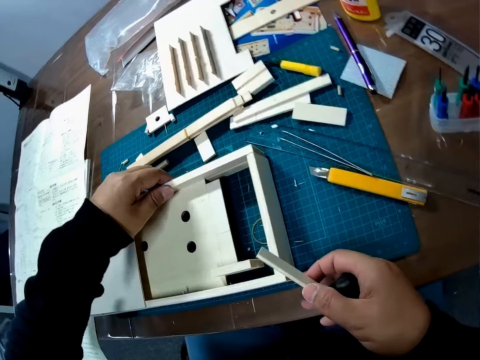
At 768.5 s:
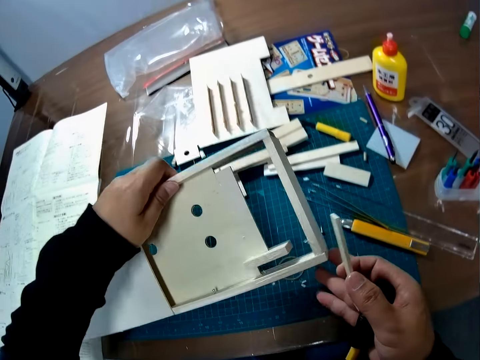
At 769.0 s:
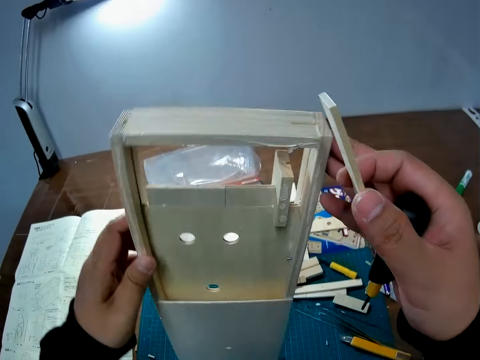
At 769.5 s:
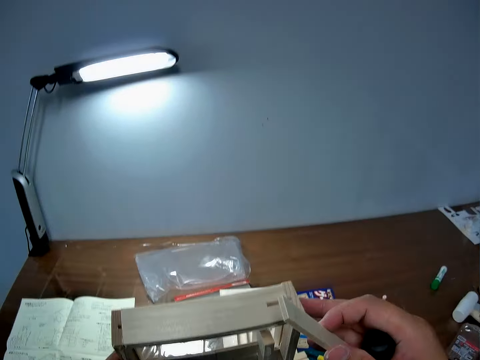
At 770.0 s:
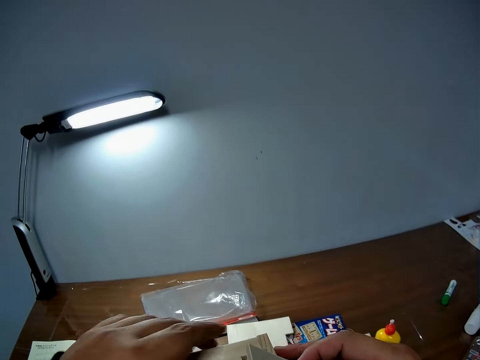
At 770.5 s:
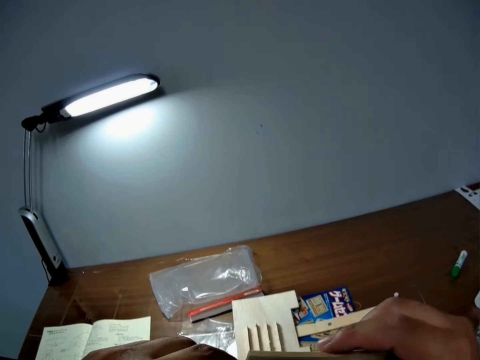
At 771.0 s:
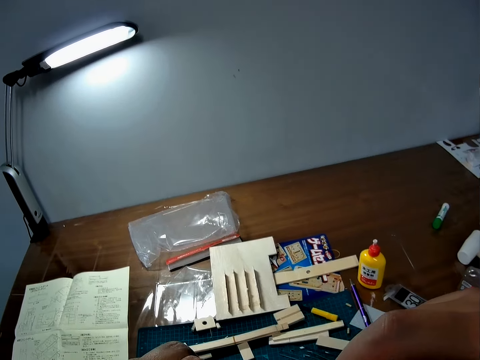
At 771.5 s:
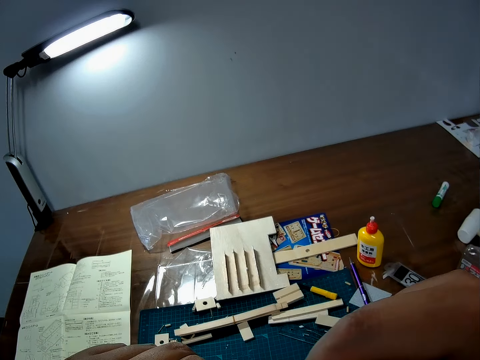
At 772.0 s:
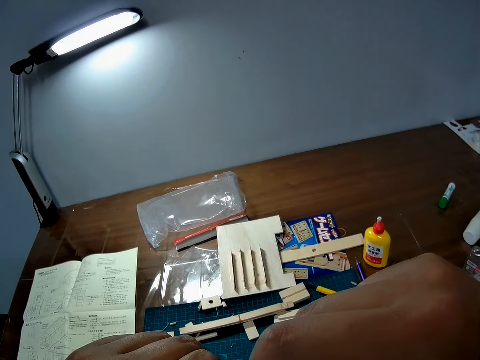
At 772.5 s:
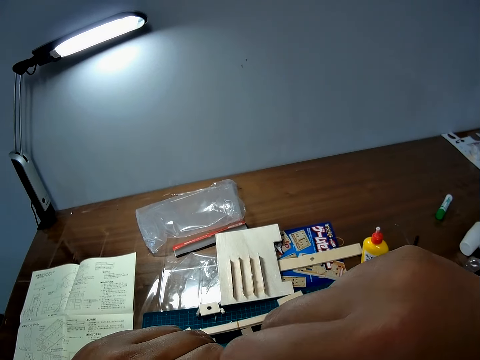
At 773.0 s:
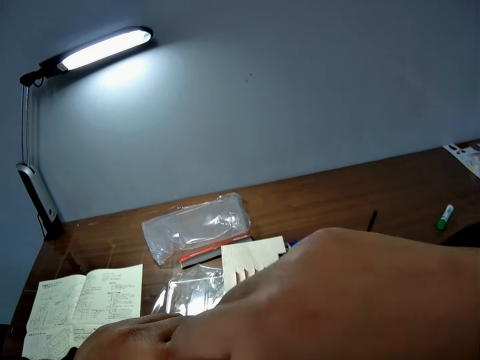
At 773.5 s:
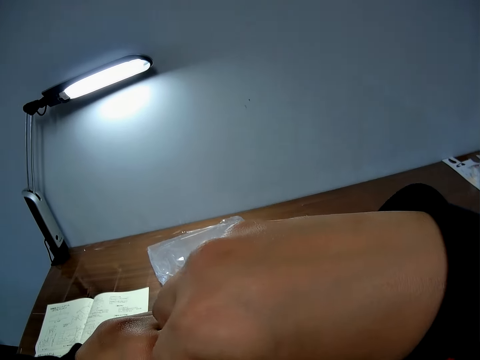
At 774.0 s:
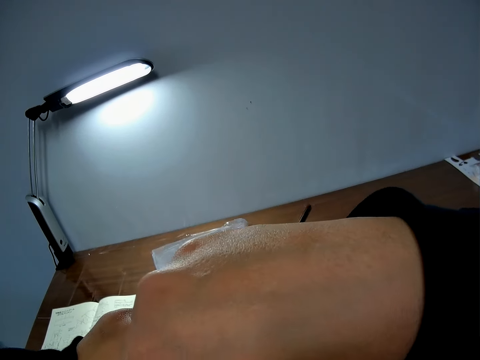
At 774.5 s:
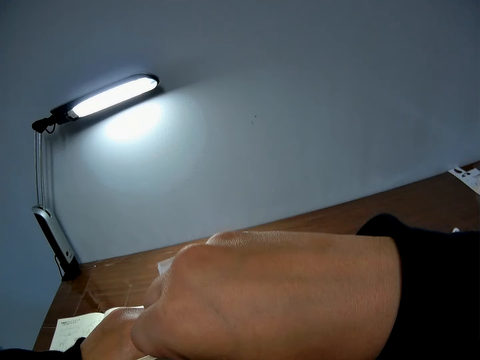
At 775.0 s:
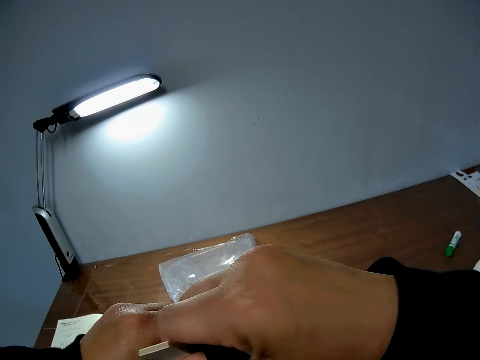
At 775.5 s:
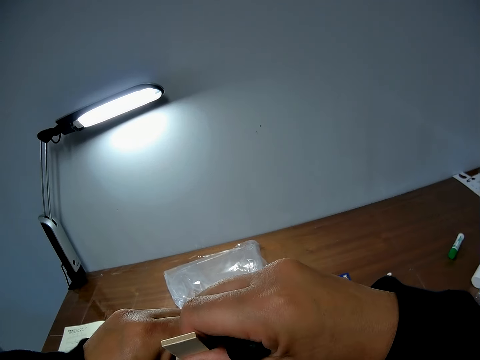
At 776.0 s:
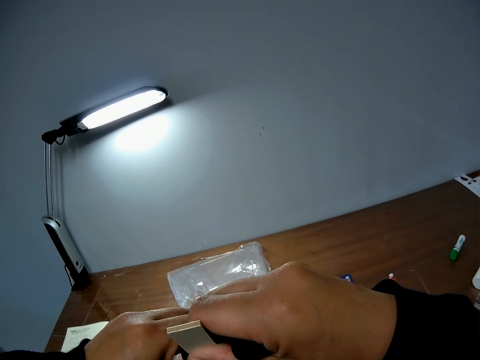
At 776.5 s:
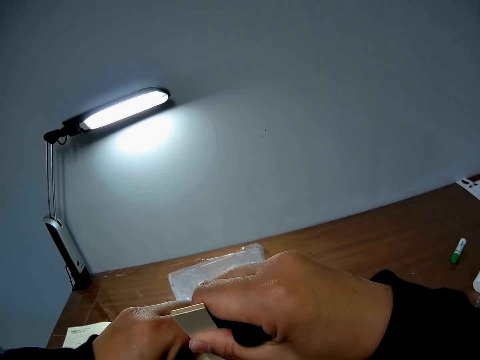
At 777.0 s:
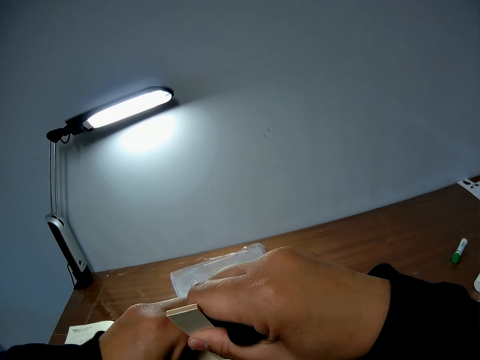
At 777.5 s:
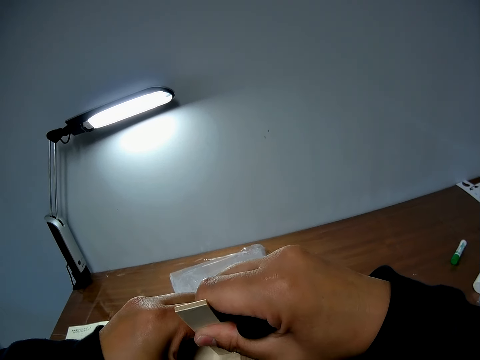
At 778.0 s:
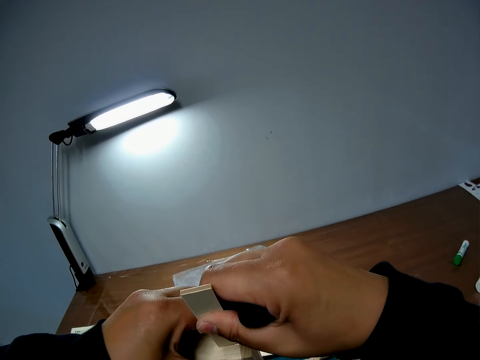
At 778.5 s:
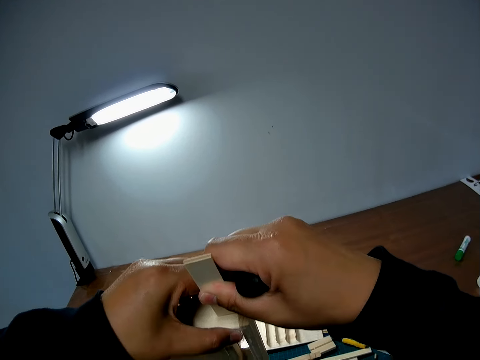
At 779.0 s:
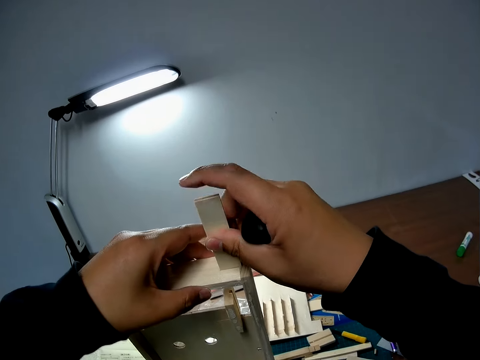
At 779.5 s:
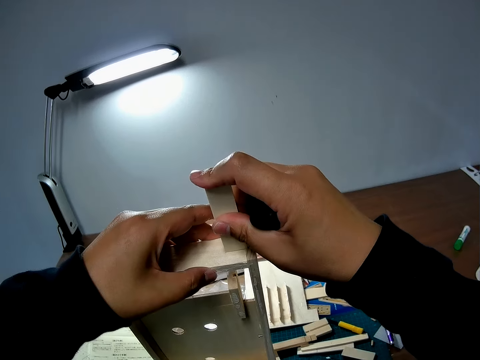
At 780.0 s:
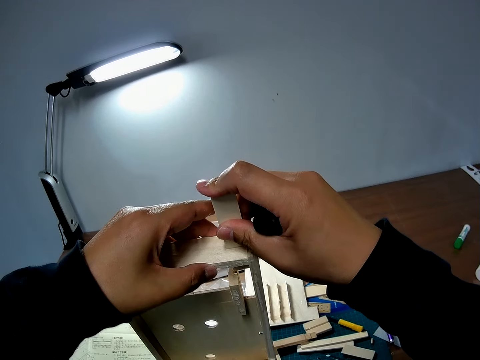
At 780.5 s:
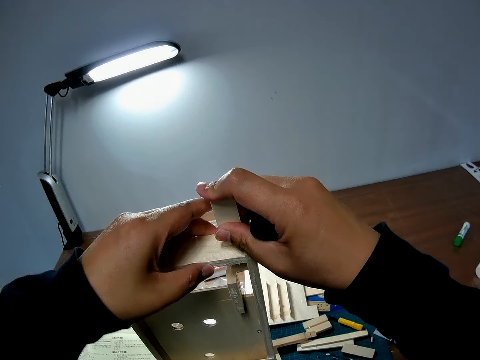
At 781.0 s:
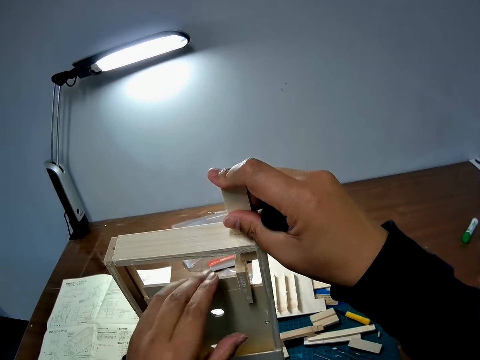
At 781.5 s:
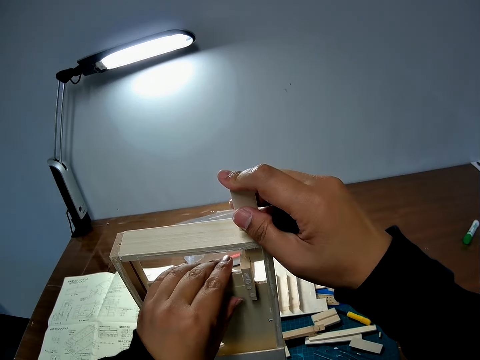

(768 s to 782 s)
The camera wearer raises the constructed wood. They fix the piece of wood into the constructed wood. They put the foldable ruler through the counting board.

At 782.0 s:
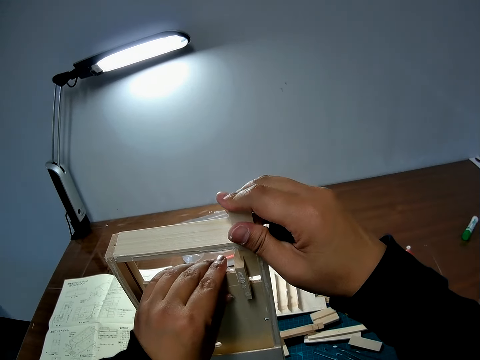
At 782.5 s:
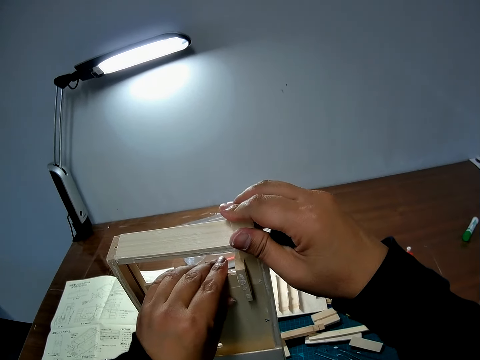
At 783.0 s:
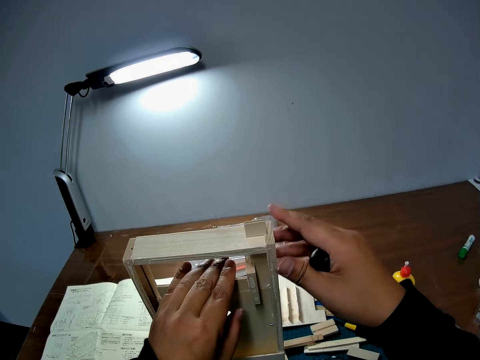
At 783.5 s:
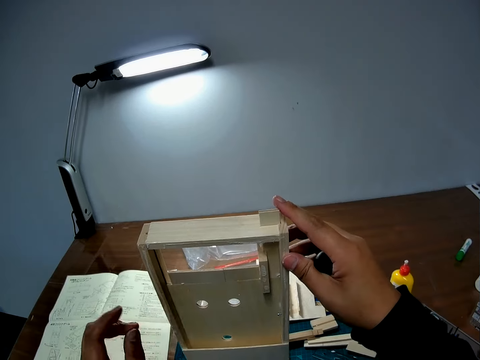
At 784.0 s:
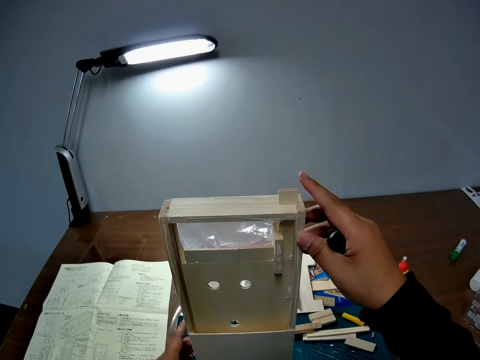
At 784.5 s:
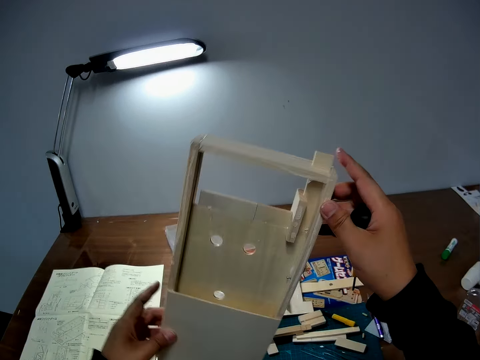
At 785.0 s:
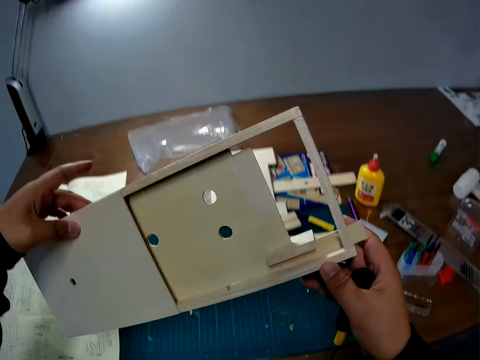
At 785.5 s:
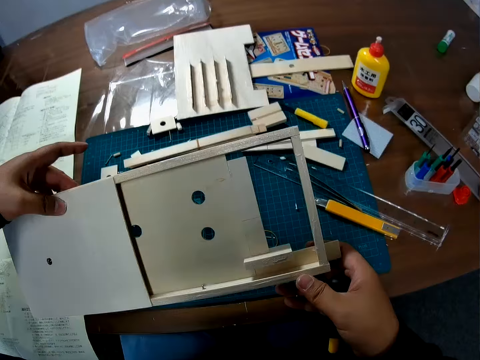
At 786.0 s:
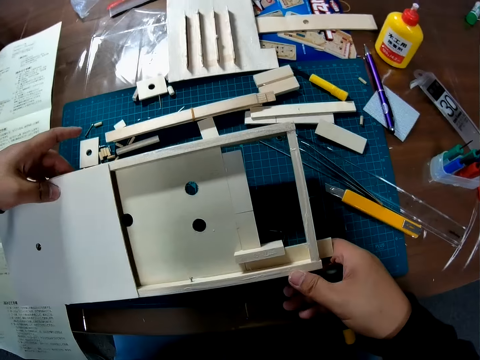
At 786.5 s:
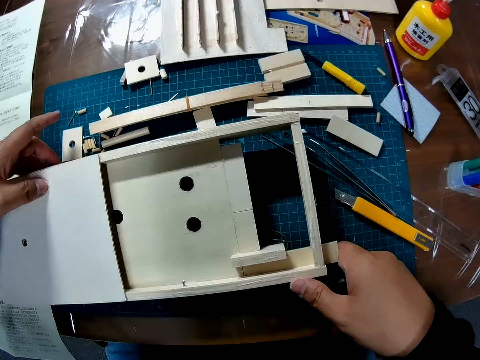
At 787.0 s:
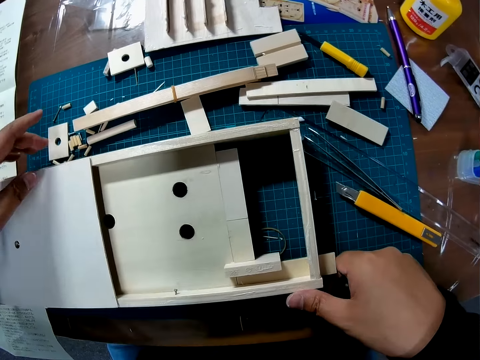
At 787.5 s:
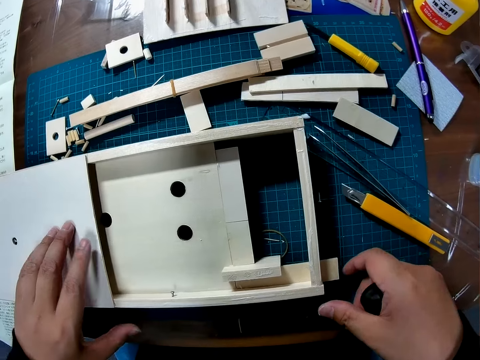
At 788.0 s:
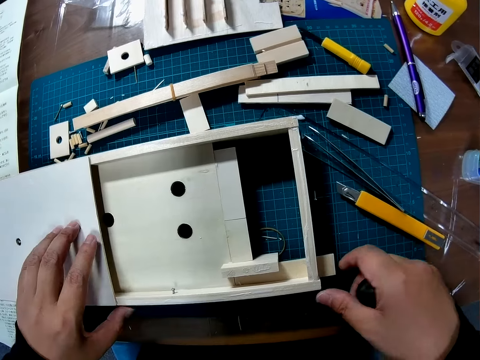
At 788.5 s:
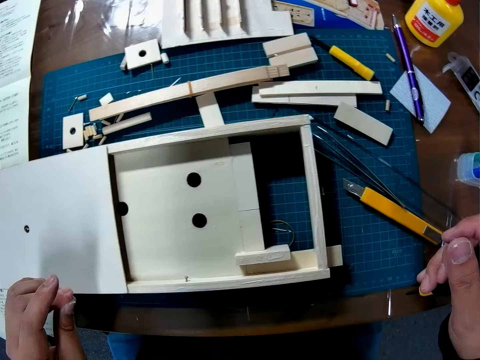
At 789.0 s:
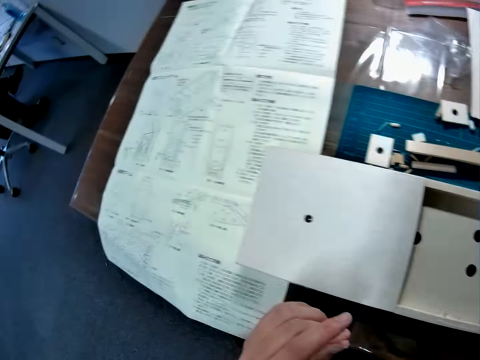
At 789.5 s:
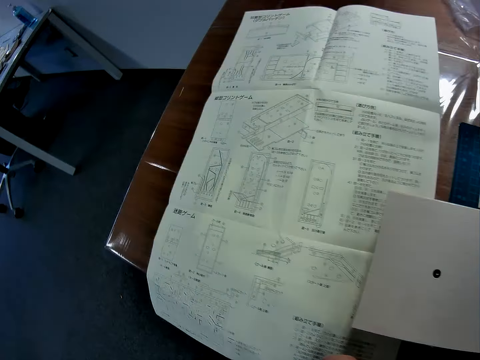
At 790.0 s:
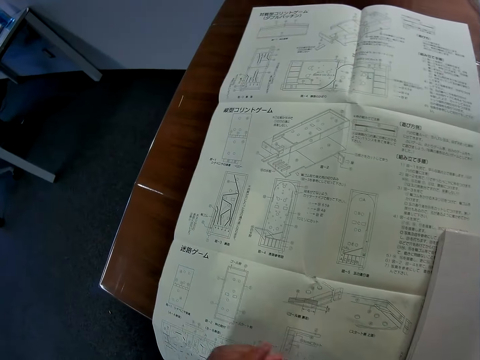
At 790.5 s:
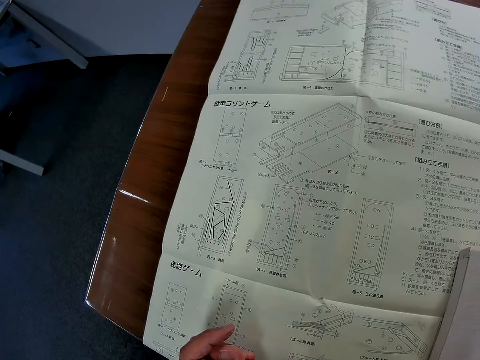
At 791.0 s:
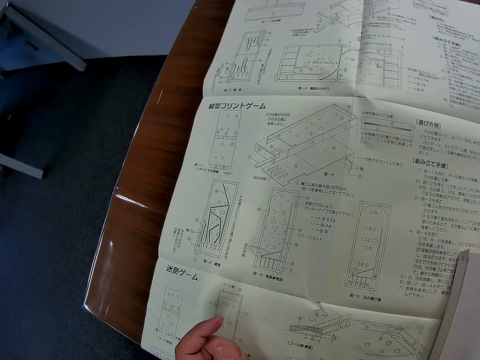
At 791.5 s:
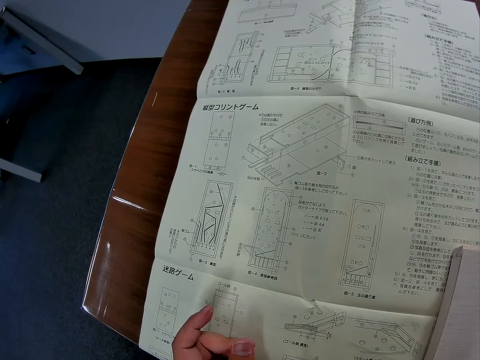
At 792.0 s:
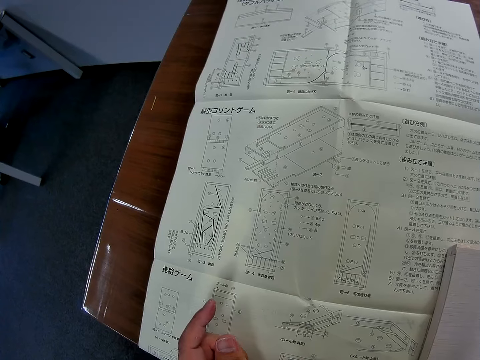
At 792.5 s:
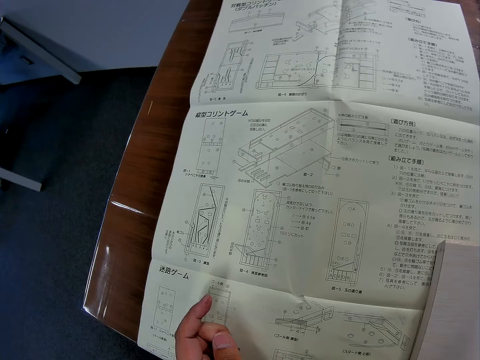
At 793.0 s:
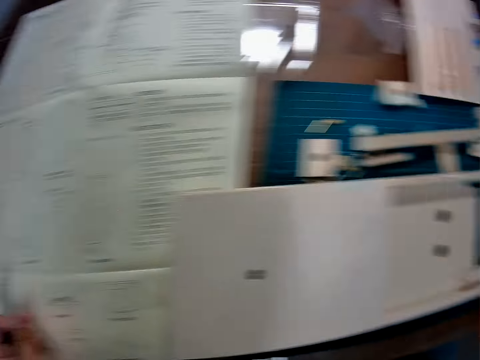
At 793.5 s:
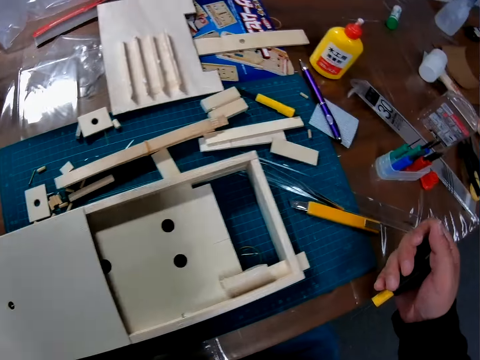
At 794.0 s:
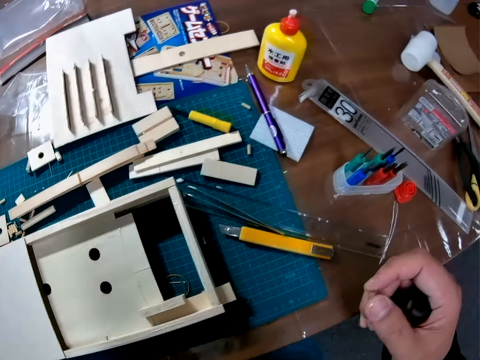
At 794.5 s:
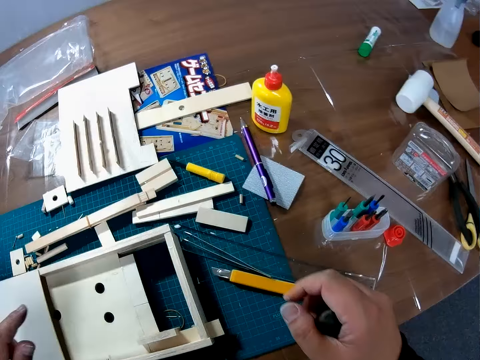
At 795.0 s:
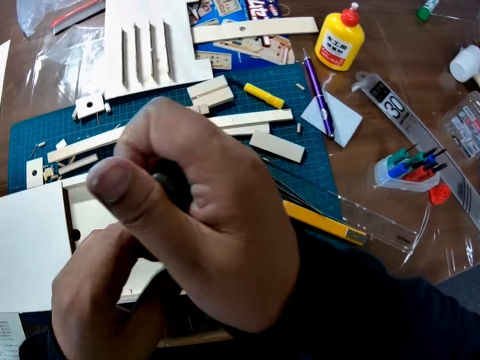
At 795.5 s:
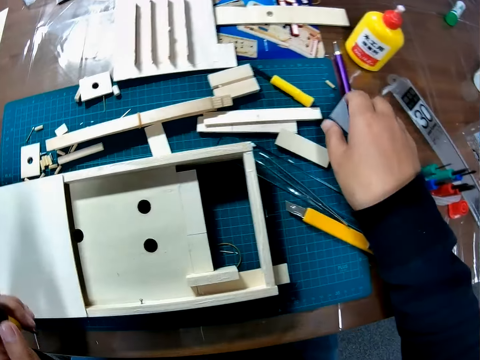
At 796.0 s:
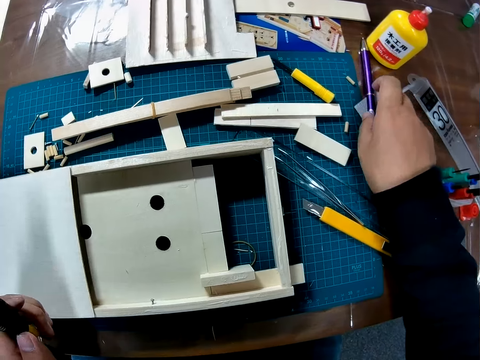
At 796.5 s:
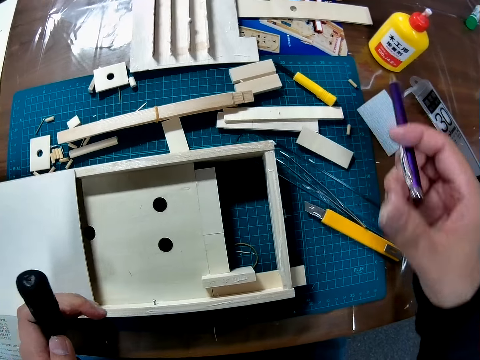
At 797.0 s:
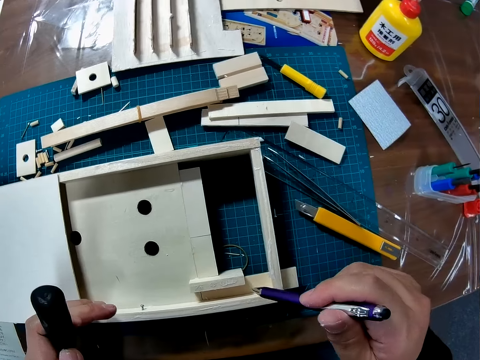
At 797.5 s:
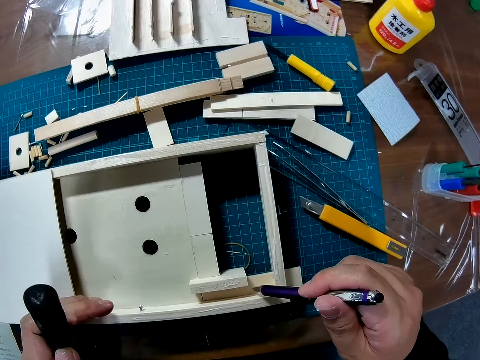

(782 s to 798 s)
The camera wearer puts the constructed wood or counting board on the table. He moves the screwdriver to his left hand. He picks up a pen from the table.
